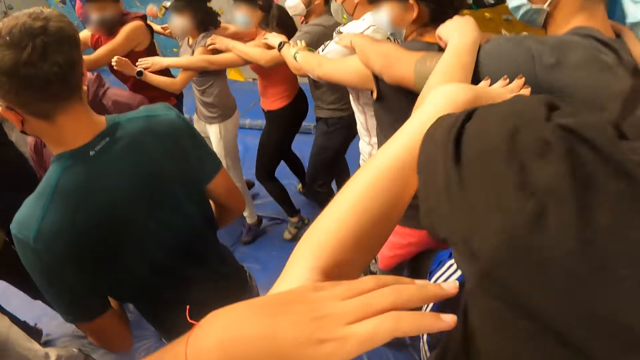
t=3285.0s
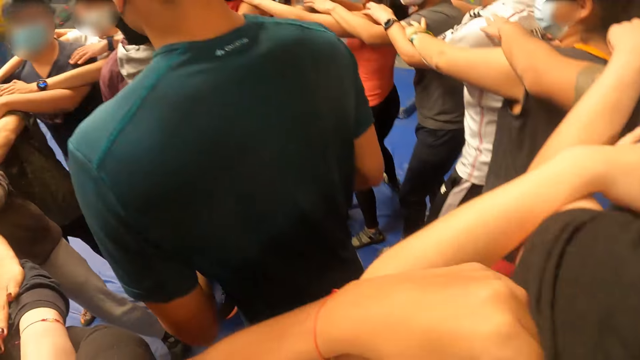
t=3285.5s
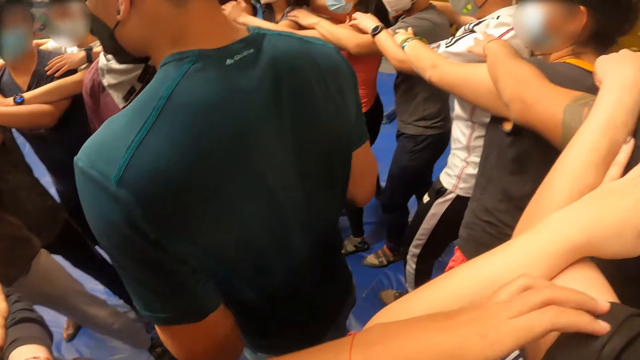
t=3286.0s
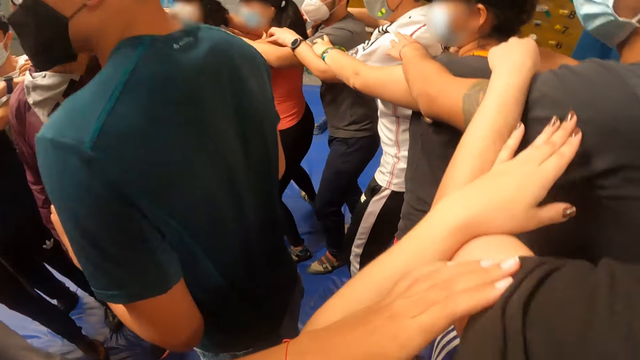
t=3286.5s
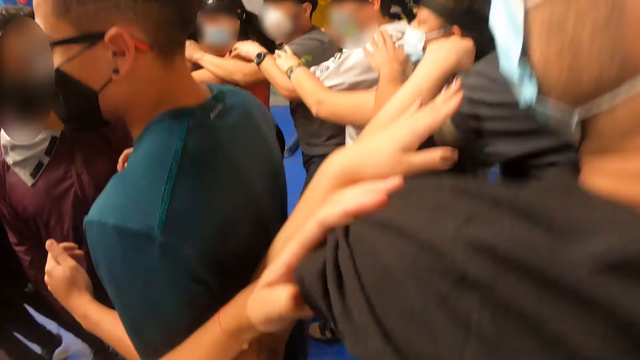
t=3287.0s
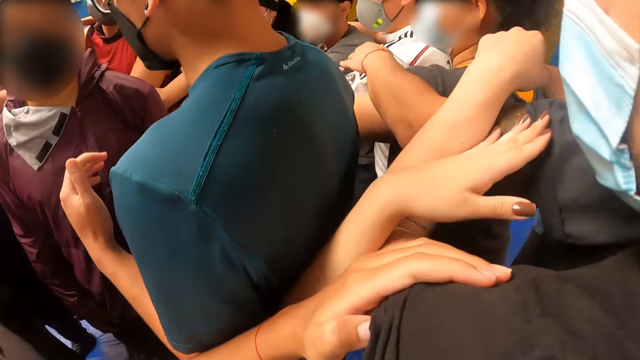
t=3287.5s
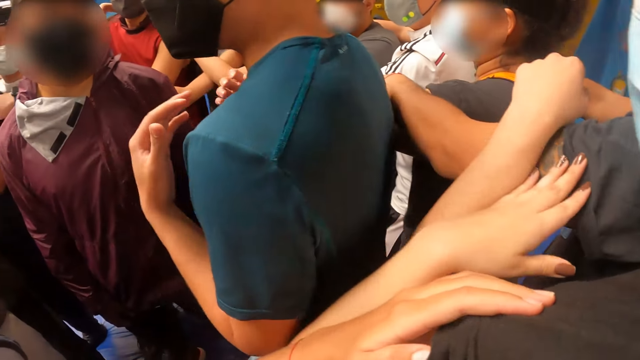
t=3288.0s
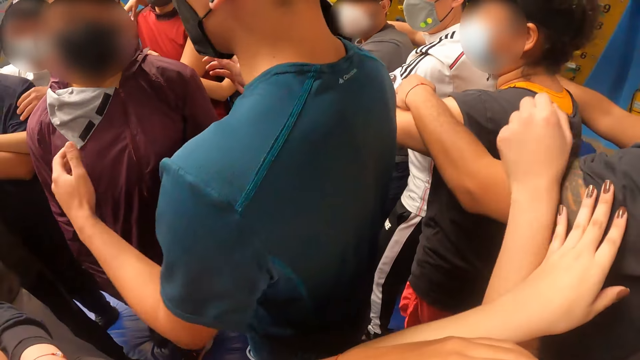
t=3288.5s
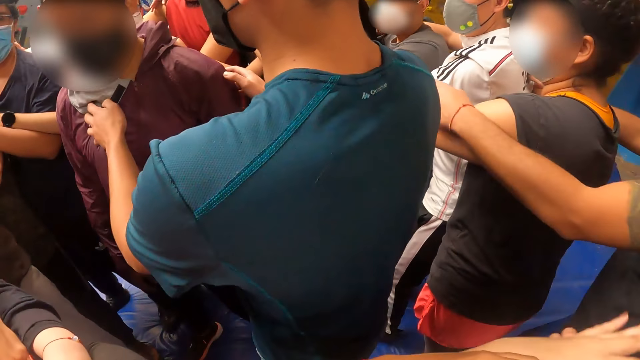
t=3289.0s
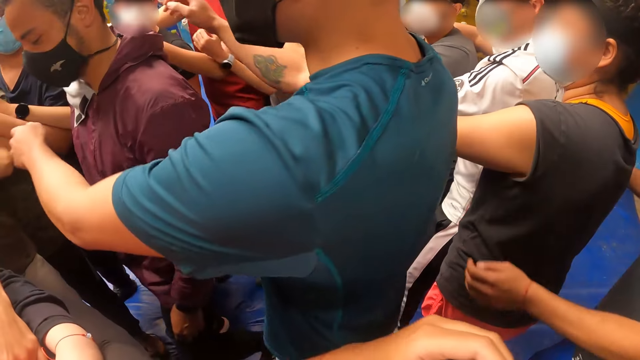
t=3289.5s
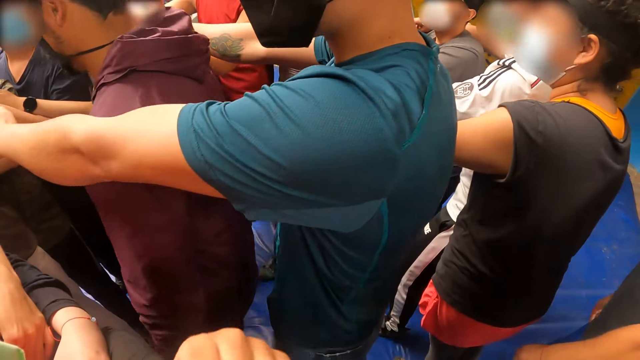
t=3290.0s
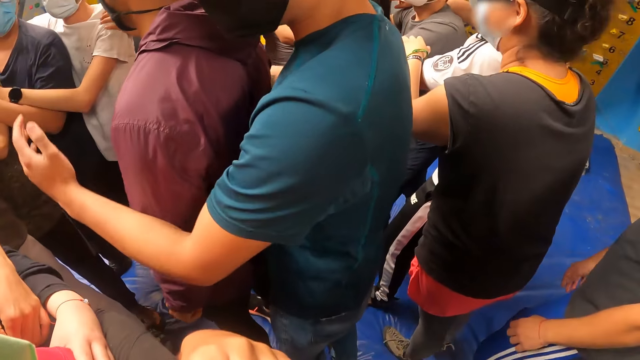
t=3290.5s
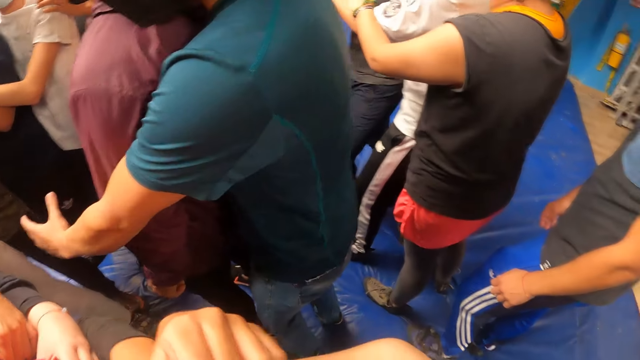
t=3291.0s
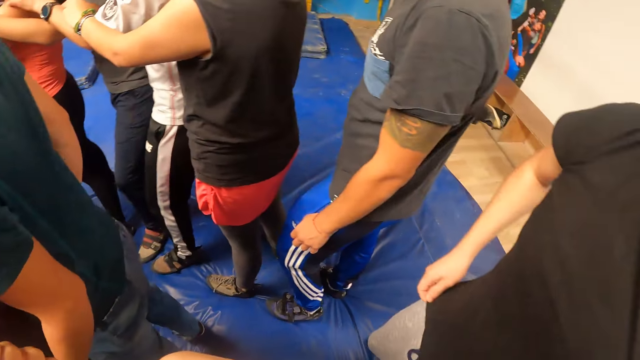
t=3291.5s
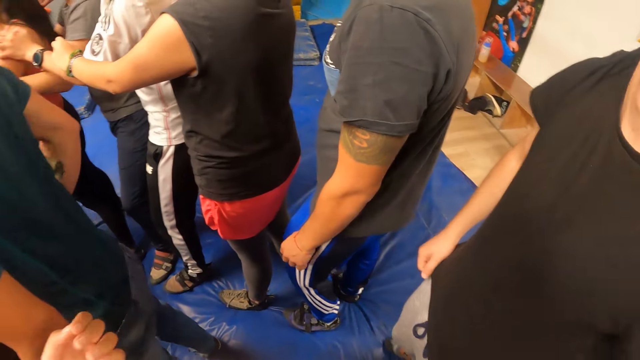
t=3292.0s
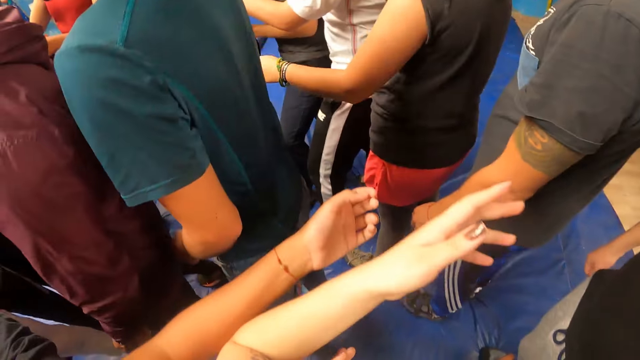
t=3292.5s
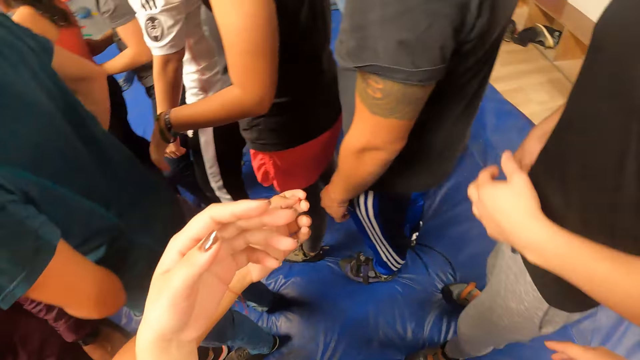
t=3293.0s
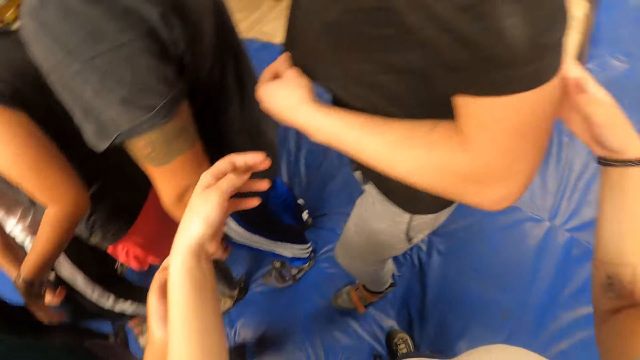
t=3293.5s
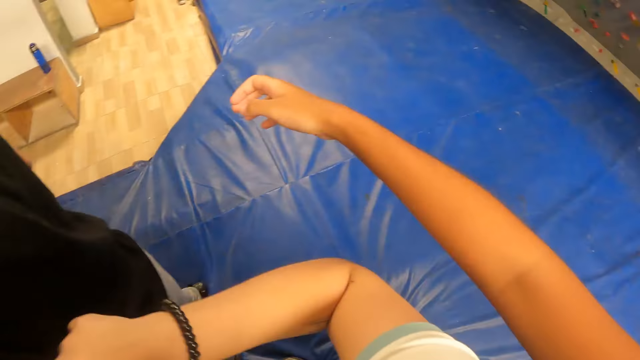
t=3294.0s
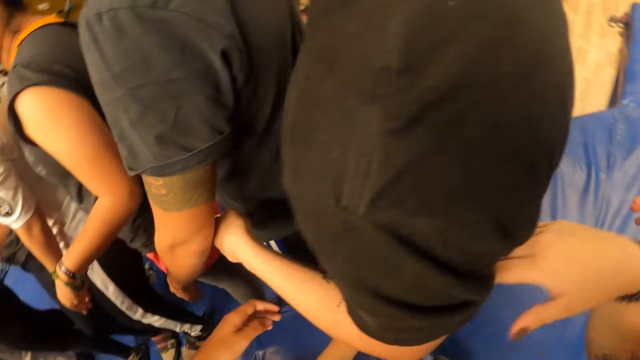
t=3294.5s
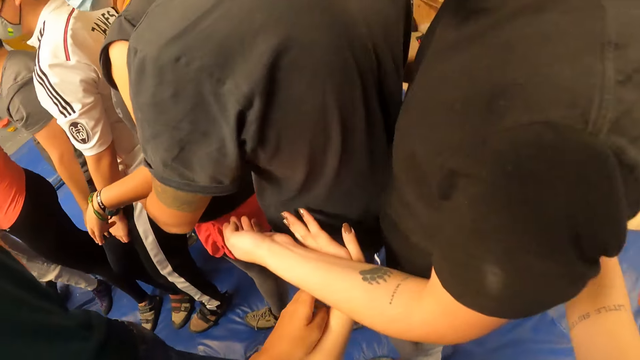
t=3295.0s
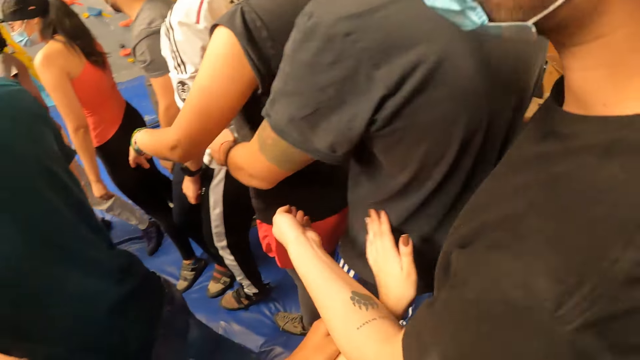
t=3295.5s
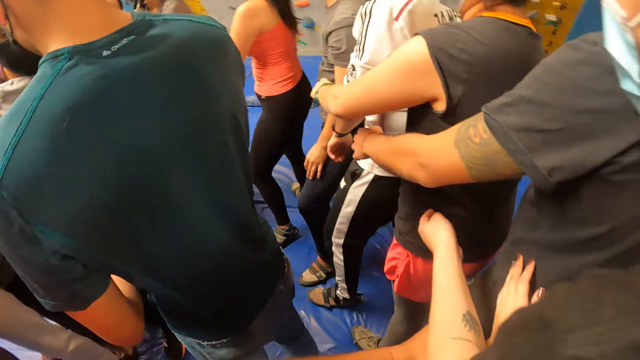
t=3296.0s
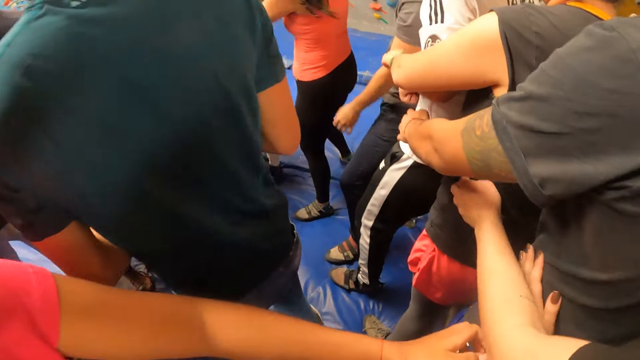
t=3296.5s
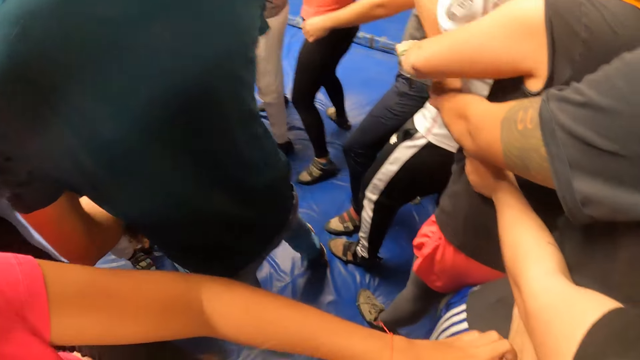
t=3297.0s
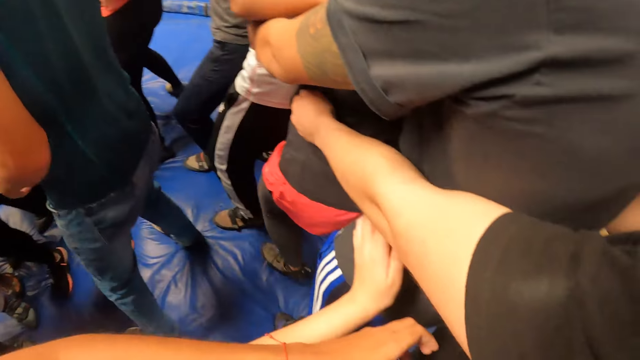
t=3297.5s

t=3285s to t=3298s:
The trainer holds the other trainer with both hands. The trainer takes his hands off the other trainer. The trainer touches the other trainer. The camera wearer touches a man with her right hand. A woman touches the camera wearer's left hand with her left hand. The camera wearer holds the man with both hands. The man holds another man with his left hand.

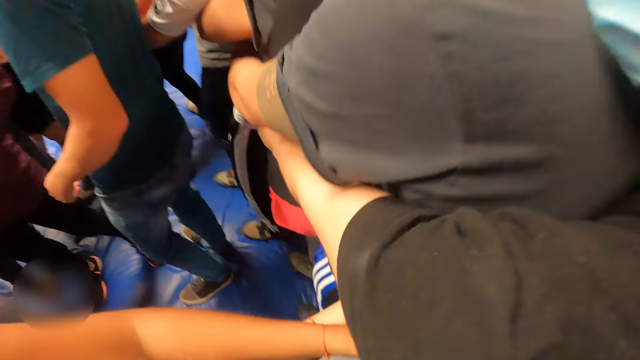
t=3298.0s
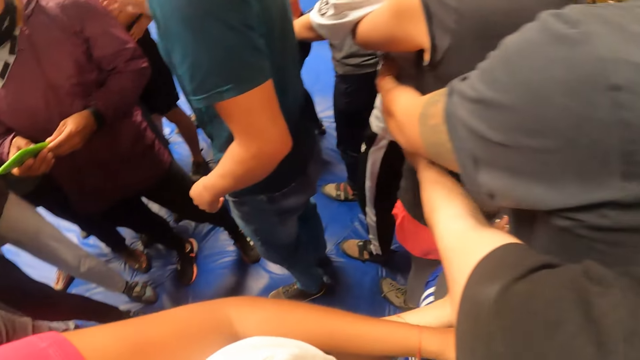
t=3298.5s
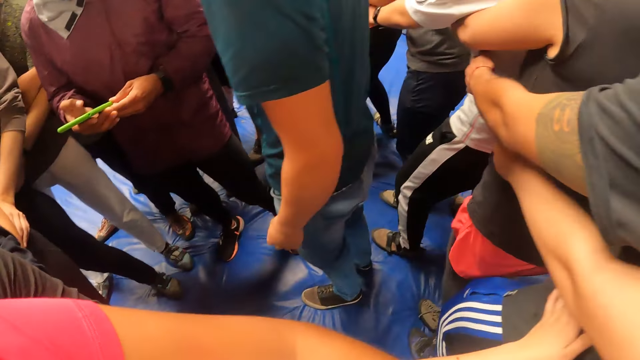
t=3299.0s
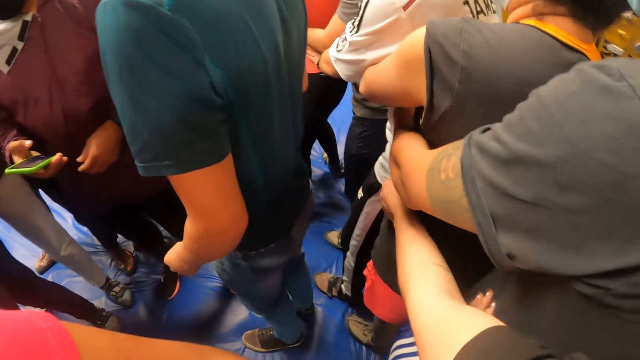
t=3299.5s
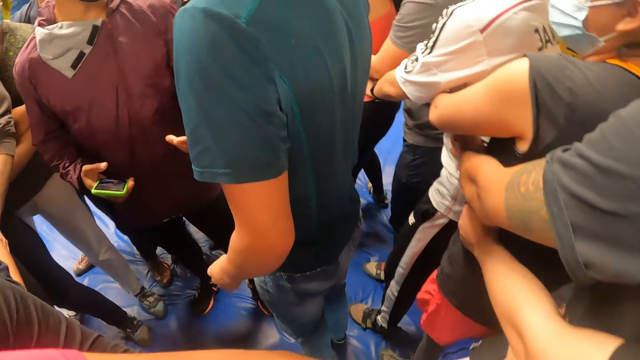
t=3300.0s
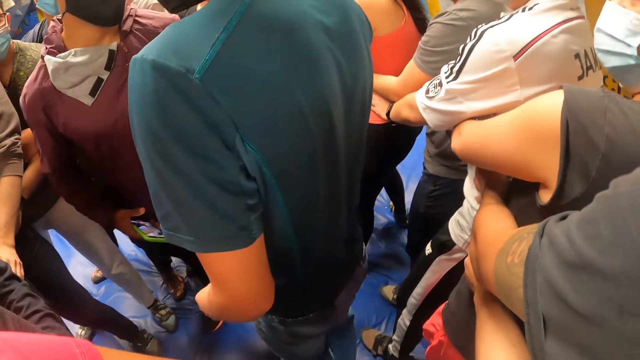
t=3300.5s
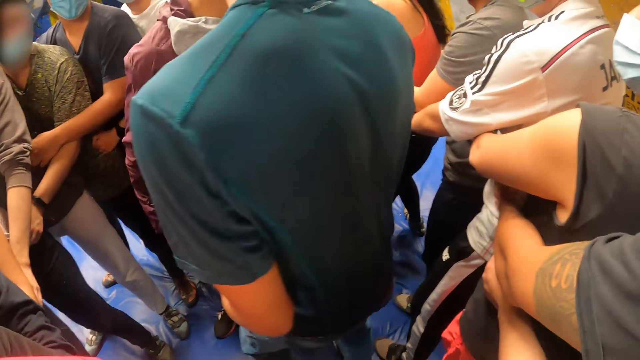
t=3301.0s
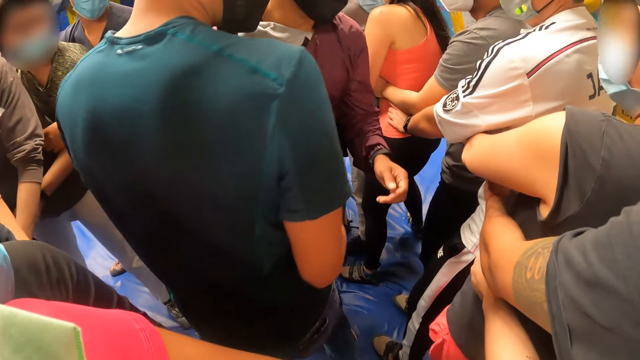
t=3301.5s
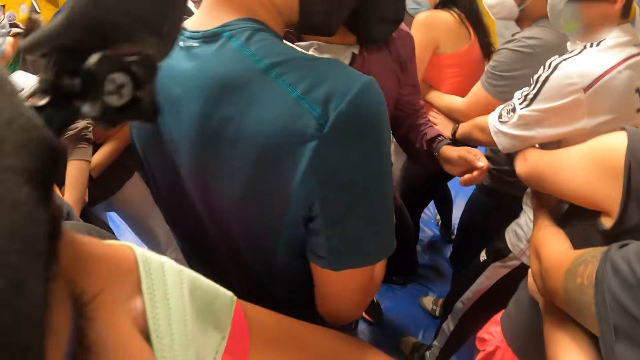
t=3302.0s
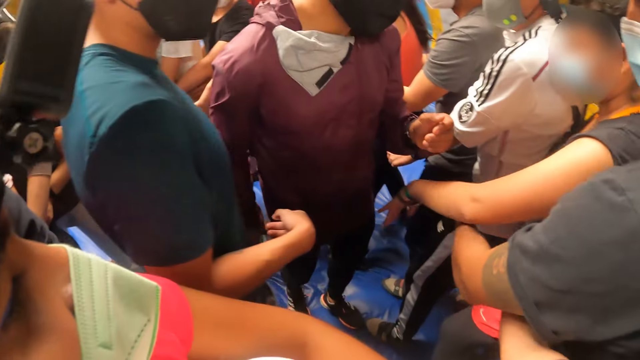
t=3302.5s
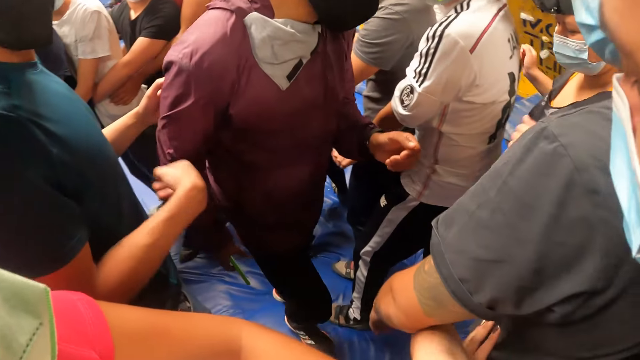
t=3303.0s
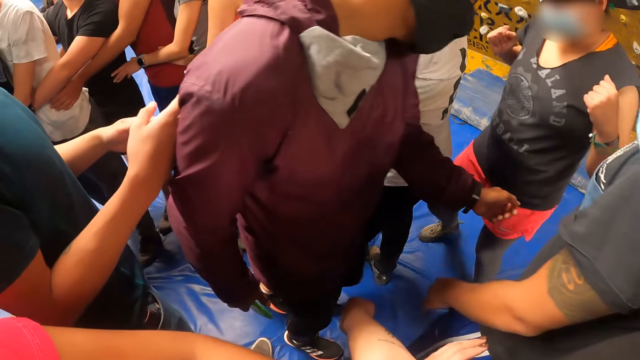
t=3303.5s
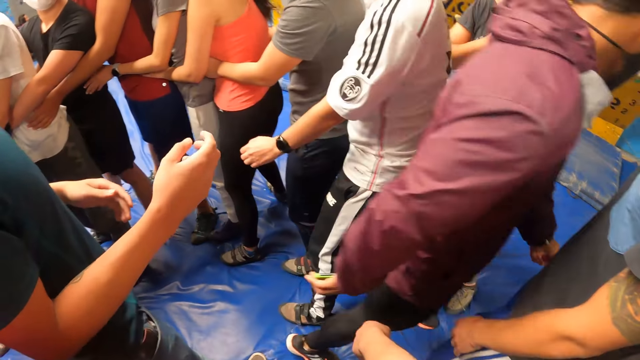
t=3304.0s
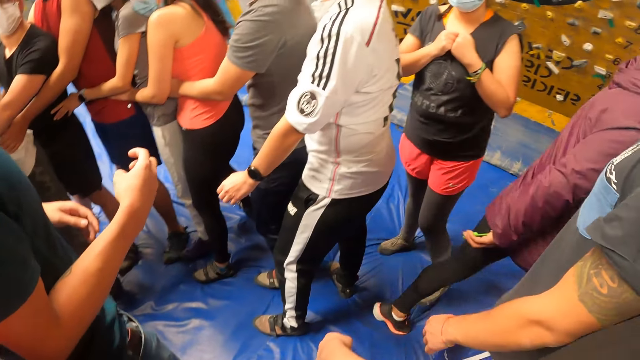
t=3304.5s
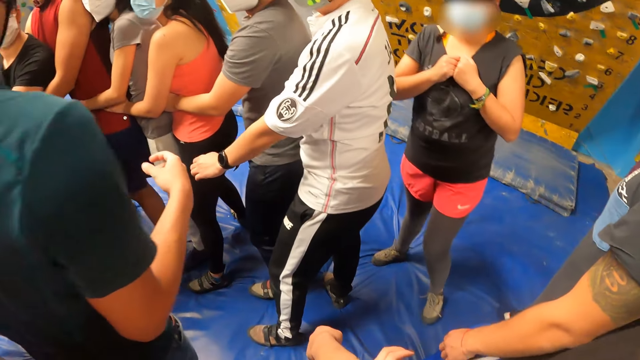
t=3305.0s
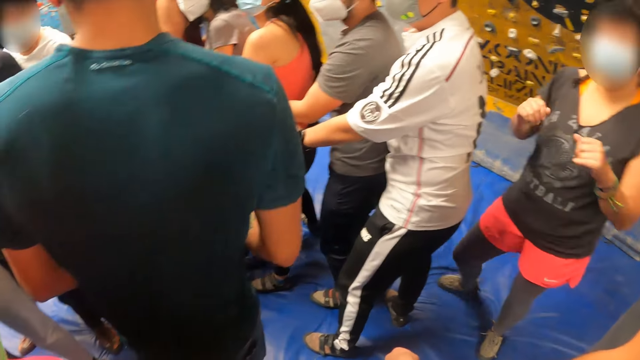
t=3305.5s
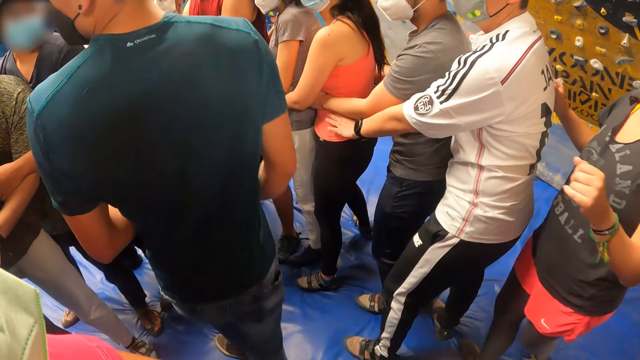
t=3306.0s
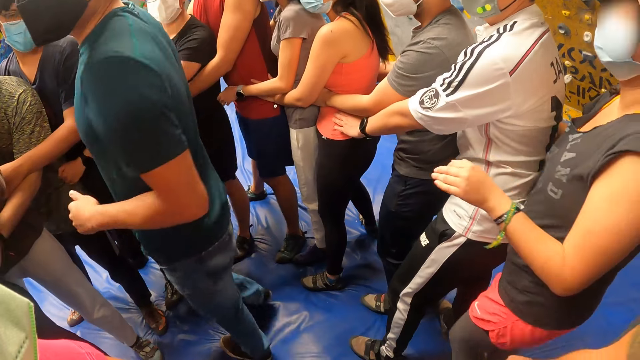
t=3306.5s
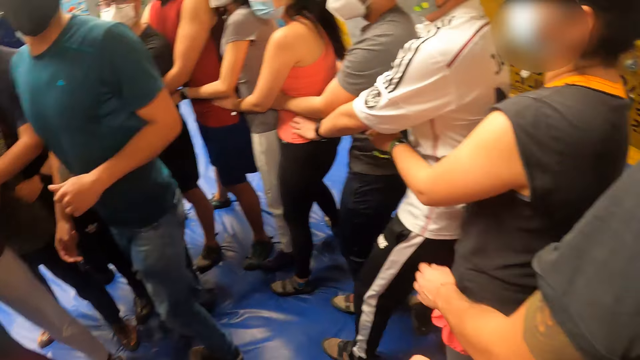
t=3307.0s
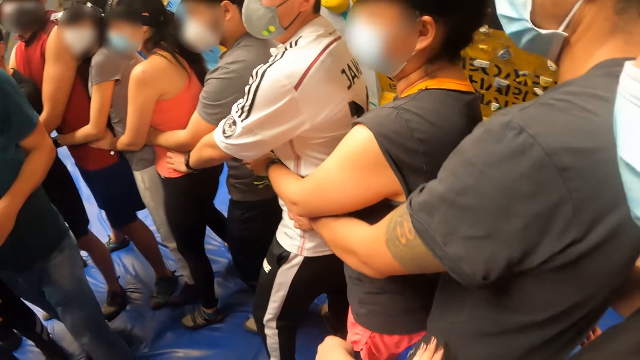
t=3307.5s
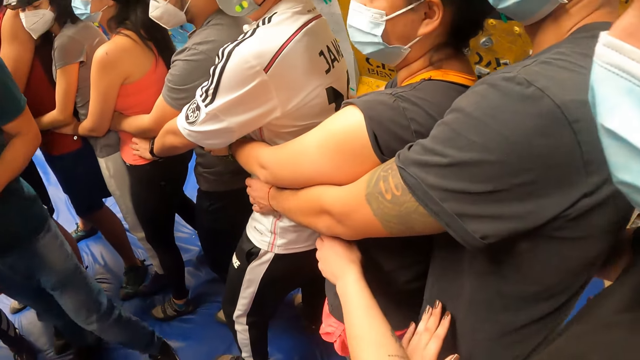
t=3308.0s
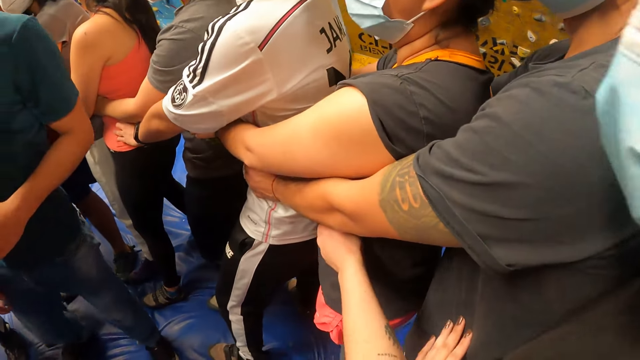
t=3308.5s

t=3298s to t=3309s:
The woman holds the camera wearer with her left hand. The trainer operates the phone with his right hand. The man takes his left hand off another man. The camera wearer takes her left hand off the first man. Another trainer touches the first trainer with his left hand, and touches the first trainer with his right hand. The first trainer walks past the first man. A man walks away. Another woman holds the other man with her left hand. The first man holds the other man with his left hand. The first woman places her left hand on the first man's shoulders. The camera wearer holds the other woman with her left hand.
